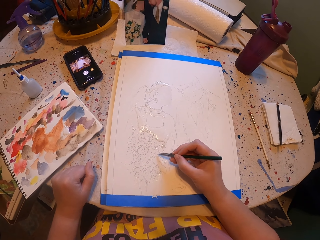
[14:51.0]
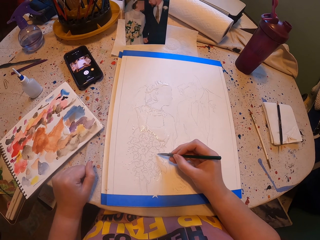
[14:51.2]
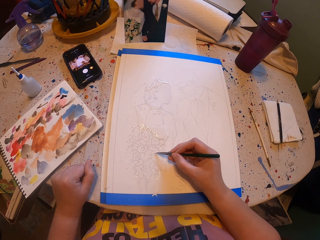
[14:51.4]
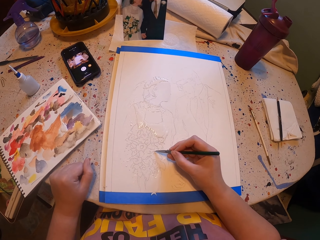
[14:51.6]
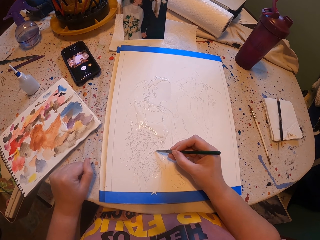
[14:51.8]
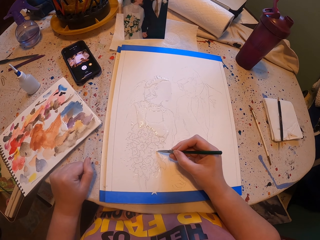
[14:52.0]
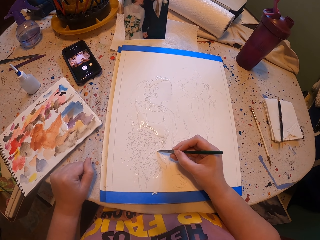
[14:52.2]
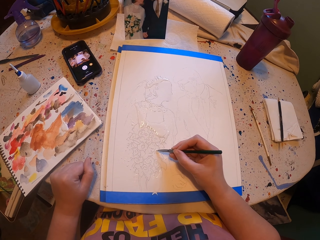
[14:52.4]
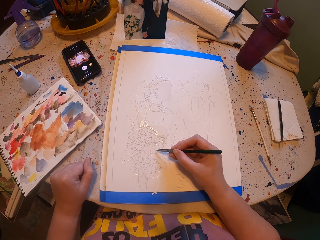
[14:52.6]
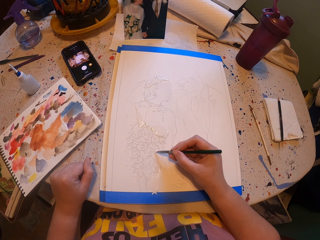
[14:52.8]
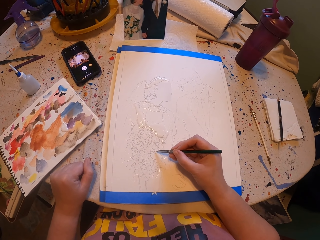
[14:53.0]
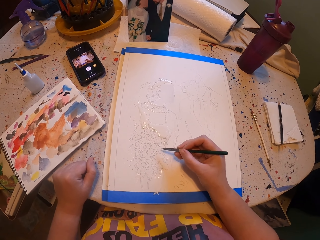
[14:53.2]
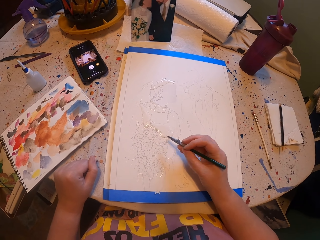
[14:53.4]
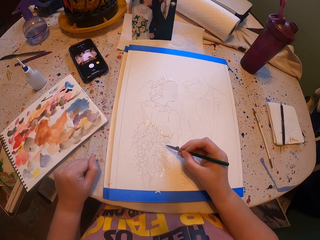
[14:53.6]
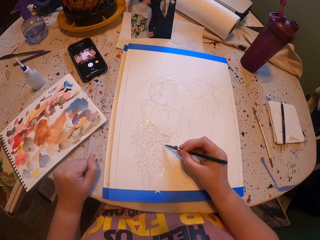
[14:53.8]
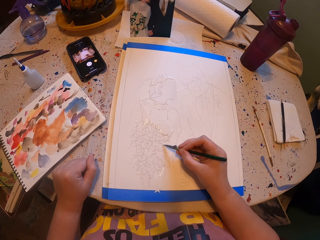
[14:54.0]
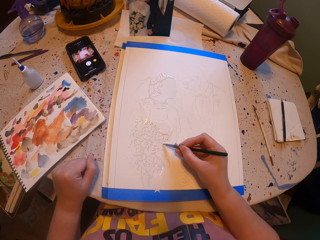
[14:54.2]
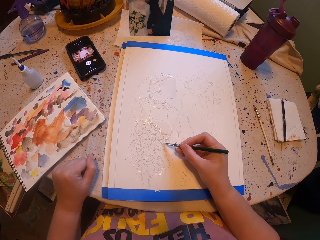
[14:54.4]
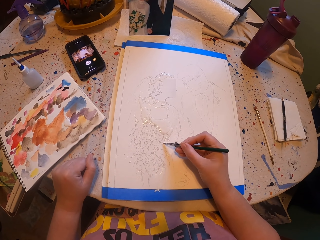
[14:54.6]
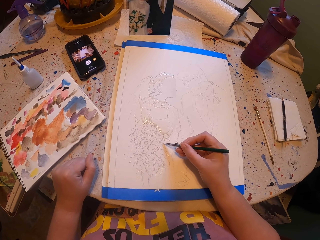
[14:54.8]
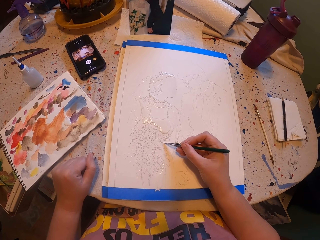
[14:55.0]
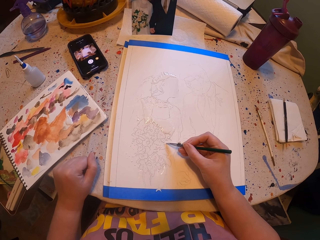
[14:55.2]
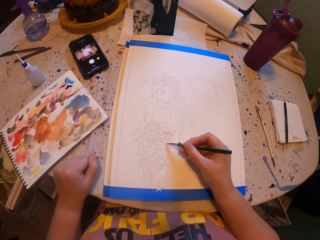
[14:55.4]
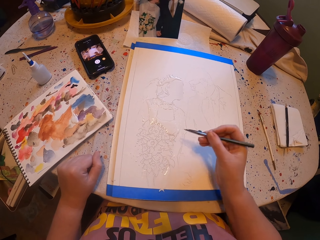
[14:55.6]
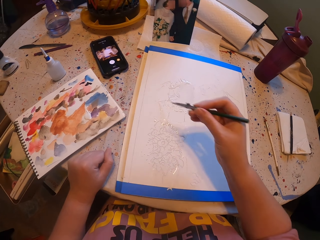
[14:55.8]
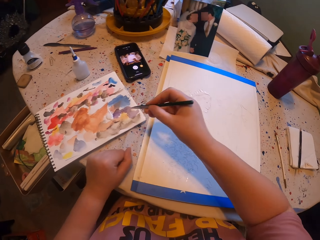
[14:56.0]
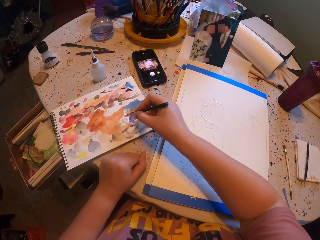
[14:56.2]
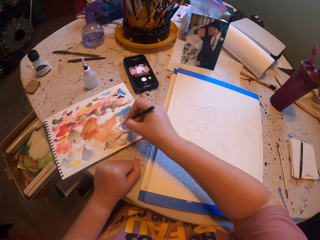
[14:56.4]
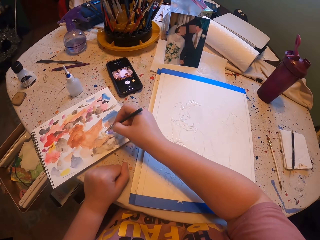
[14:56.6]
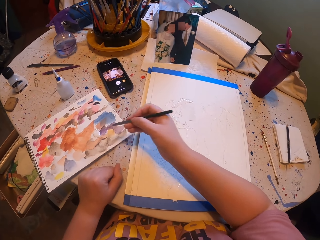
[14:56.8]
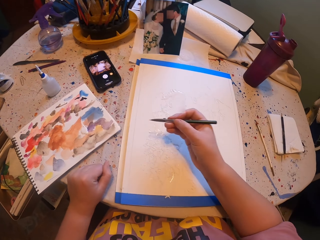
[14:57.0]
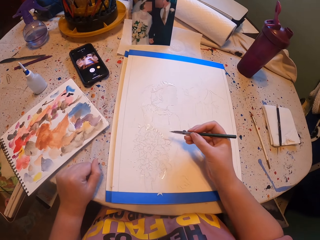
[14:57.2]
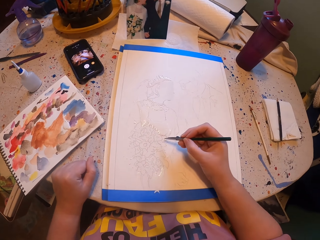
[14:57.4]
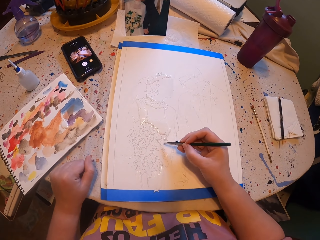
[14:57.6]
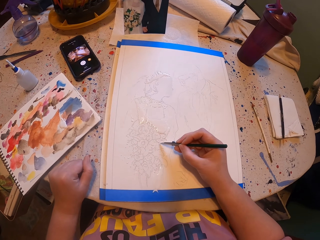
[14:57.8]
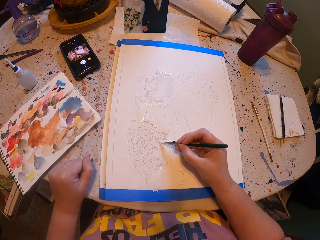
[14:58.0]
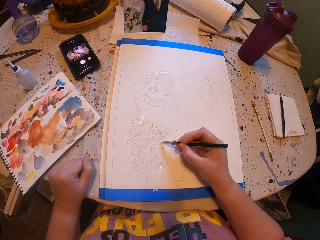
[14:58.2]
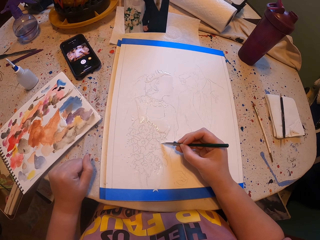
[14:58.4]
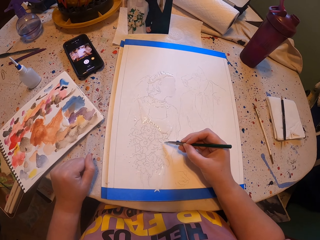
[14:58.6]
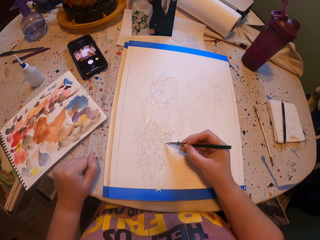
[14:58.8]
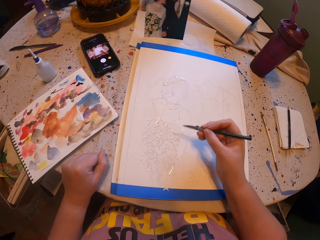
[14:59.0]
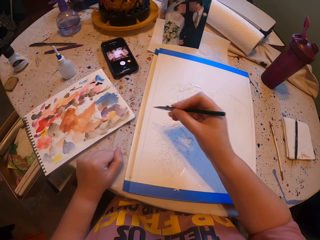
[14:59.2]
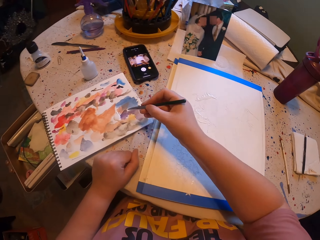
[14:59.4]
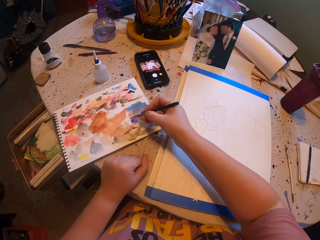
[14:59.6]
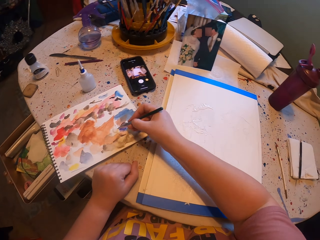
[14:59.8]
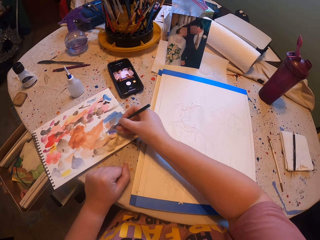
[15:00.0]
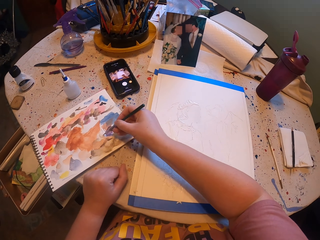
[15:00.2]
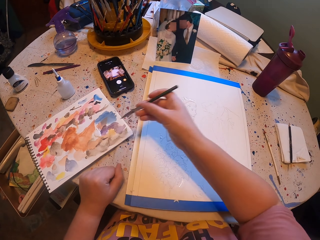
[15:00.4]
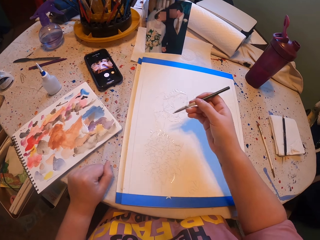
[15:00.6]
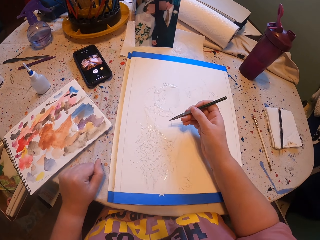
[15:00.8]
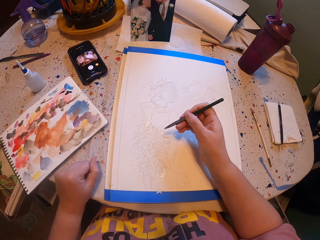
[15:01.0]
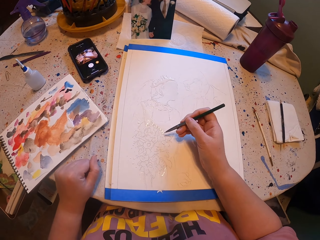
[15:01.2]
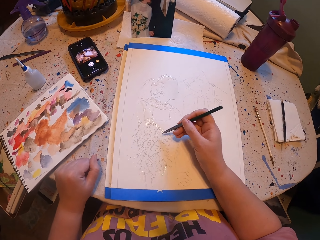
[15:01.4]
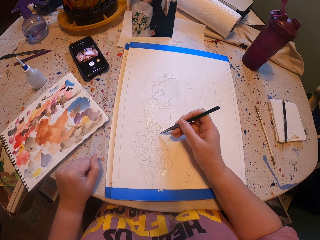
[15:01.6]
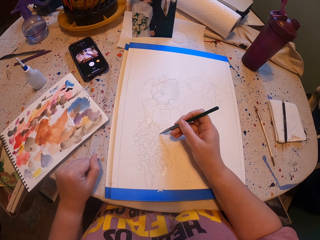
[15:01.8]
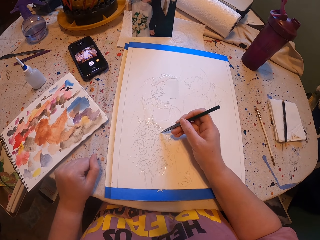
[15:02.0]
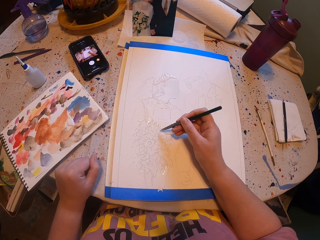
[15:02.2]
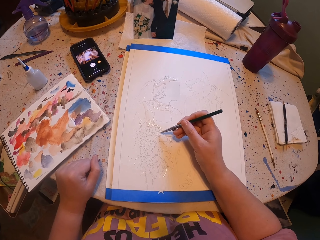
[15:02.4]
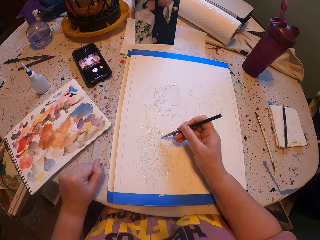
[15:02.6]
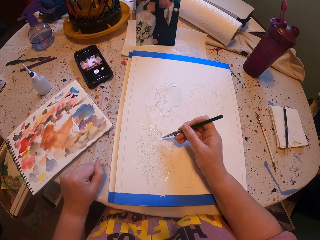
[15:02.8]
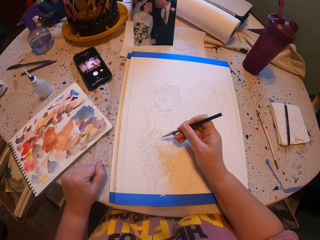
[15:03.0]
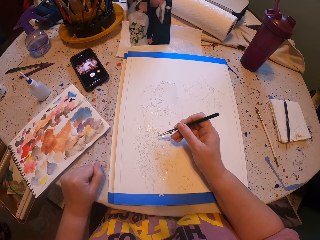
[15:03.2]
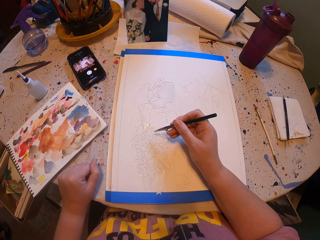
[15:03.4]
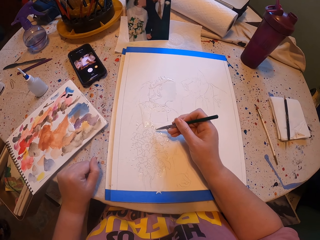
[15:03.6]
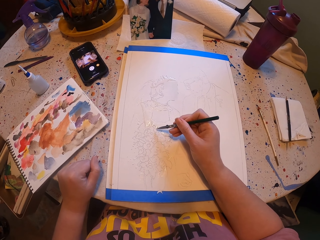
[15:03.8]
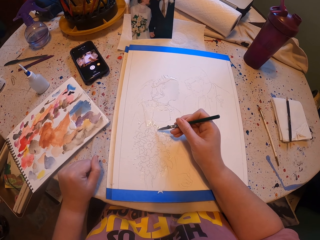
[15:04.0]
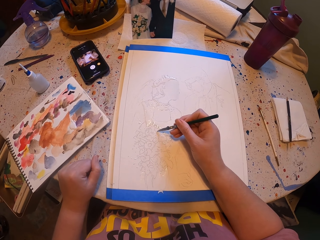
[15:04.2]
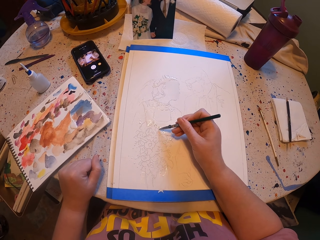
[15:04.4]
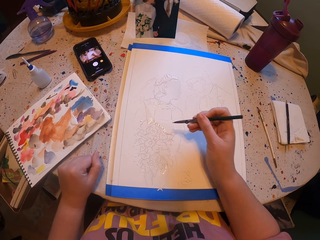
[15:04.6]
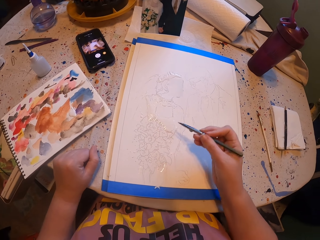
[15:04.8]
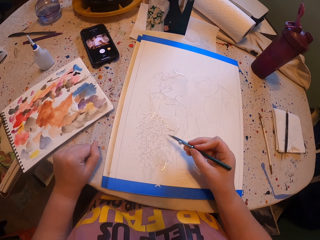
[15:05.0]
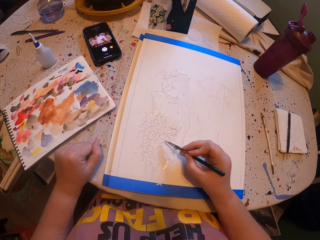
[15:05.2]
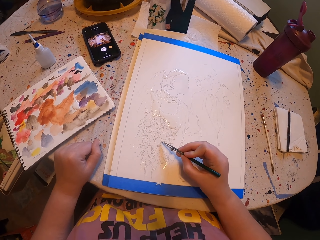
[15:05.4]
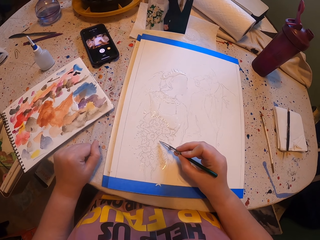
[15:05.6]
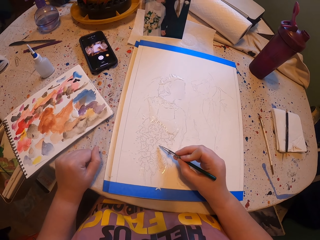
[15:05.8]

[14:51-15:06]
The camera wearer rubs the pen brush on a paper ink. They pick paint with the paint brush. They paint a picture with the pen brush. They rub the pen brush on the paper ink. They pick paint with the paint brush. They paint the picture with the pen brush.

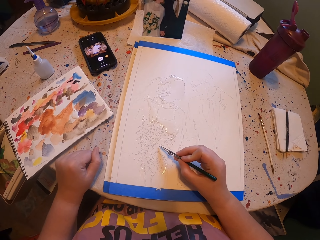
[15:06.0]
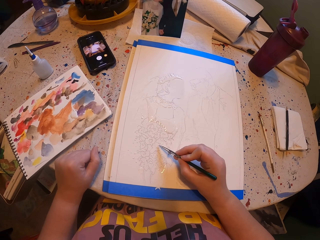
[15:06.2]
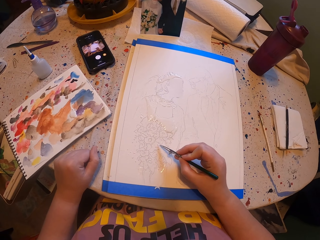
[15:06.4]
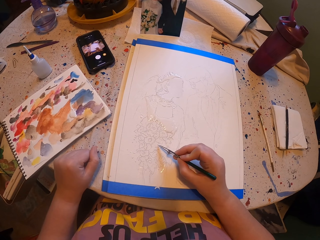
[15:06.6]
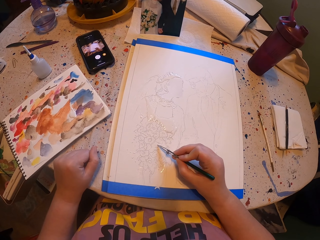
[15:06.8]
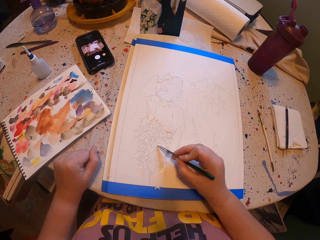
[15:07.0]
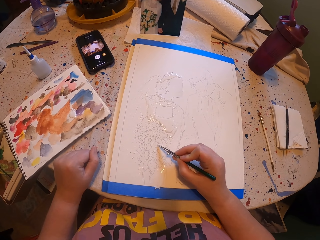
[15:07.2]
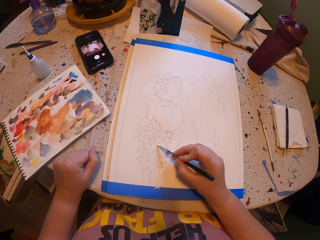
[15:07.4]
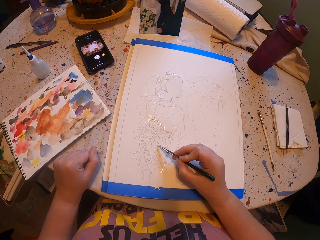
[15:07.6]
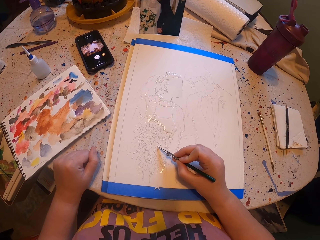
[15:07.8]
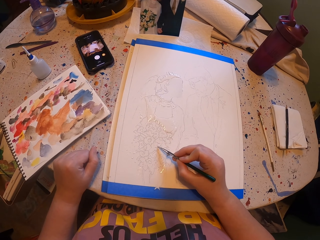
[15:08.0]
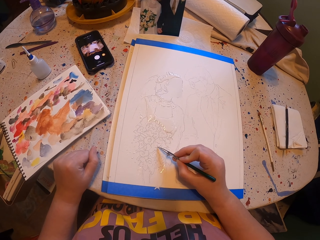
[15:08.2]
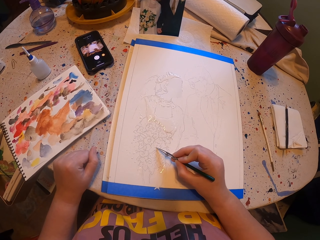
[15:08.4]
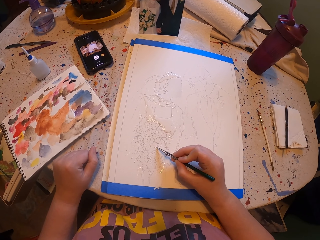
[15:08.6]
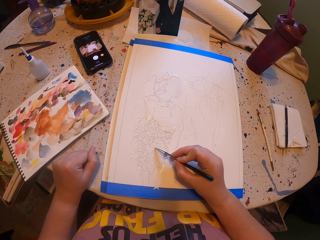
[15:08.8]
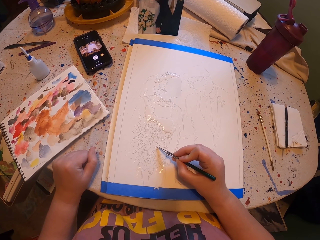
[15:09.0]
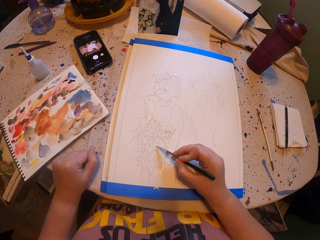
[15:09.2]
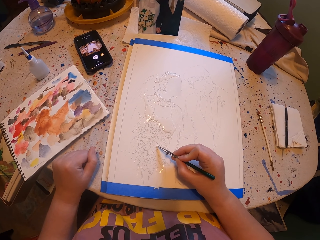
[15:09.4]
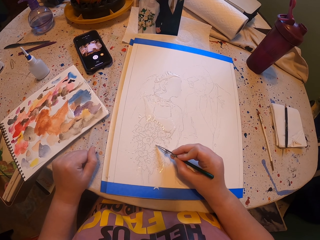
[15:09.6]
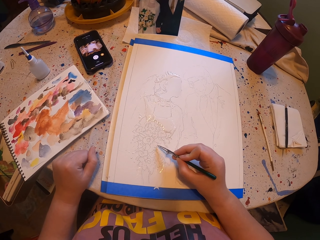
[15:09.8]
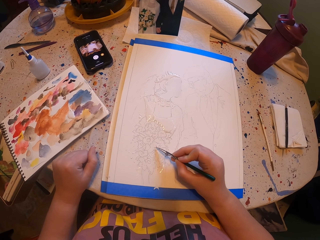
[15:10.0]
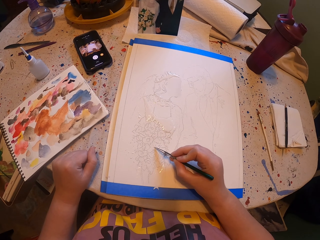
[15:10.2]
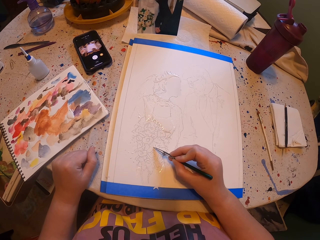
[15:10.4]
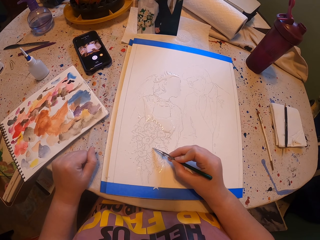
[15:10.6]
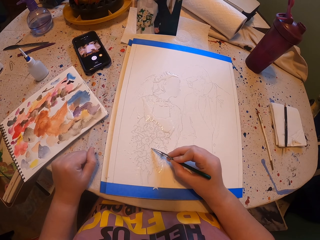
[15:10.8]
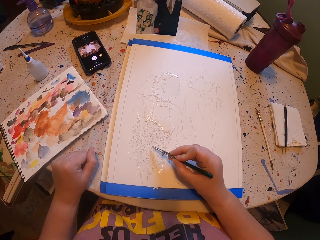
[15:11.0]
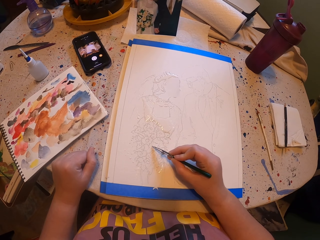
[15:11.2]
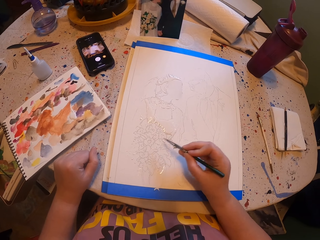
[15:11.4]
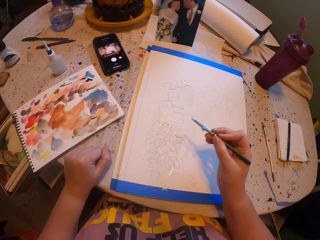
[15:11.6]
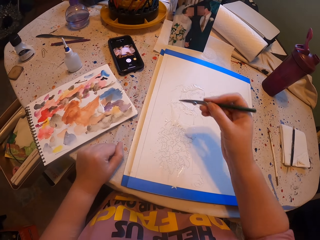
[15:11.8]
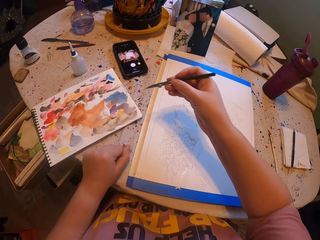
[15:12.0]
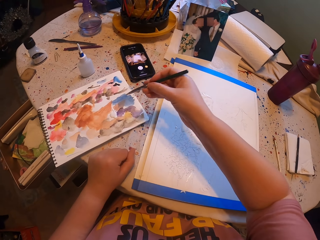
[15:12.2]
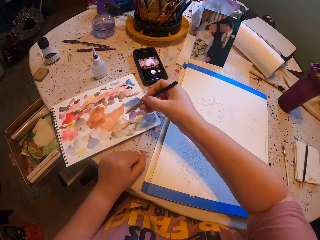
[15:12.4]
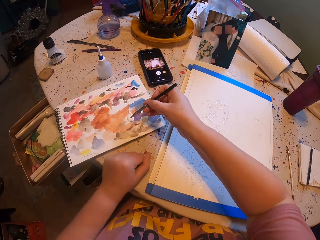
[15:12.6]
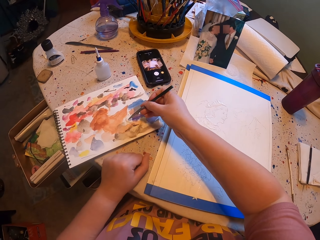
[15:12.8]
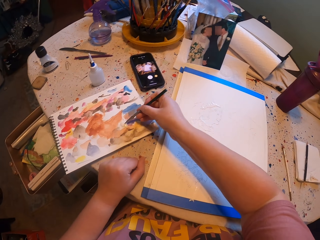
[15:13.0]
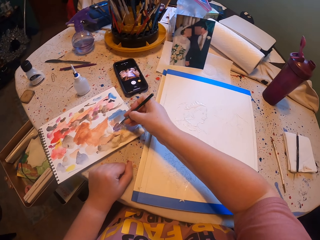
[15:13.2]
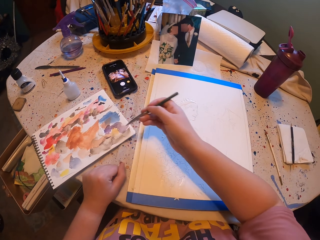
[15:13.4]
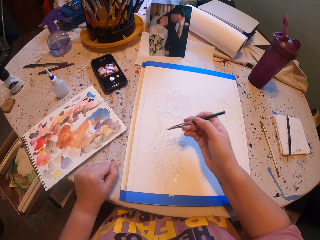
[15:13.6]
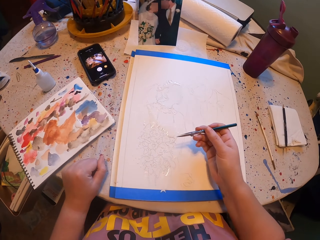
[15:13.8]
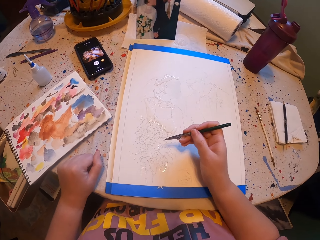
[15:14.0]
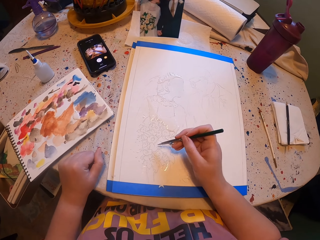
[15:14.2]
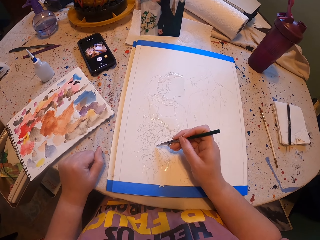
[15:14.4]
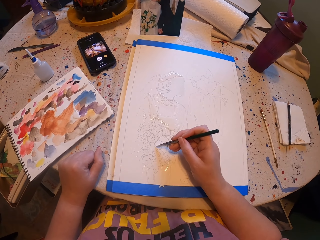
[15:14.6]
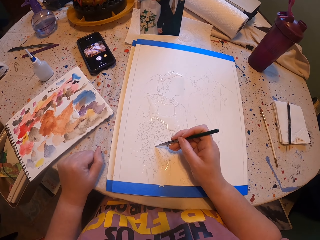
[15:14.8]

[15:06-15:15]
The camera wearer rubs the pen brush on a paper ink. They pick paint with the paint brush. They paint a picture with the pen brush.
